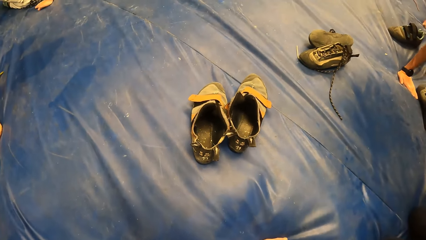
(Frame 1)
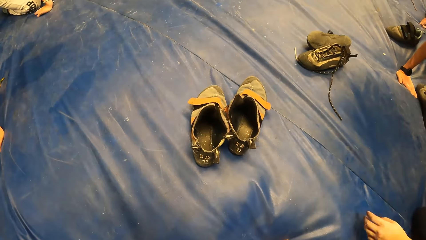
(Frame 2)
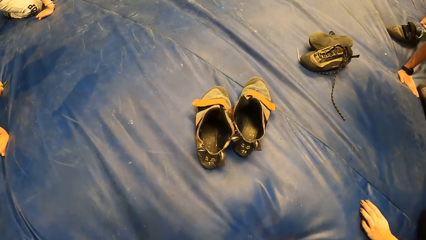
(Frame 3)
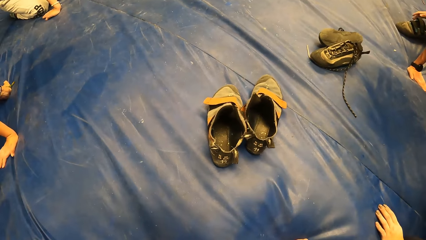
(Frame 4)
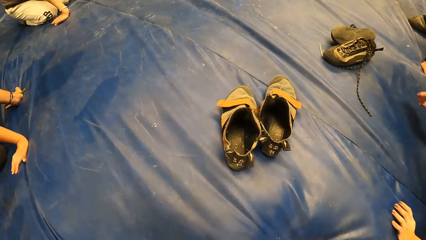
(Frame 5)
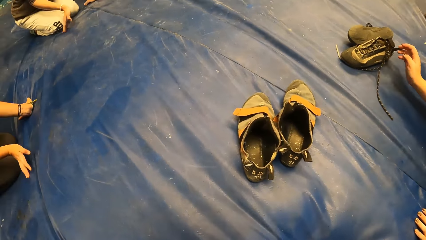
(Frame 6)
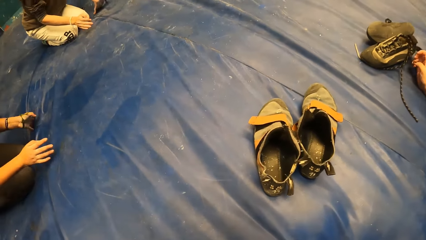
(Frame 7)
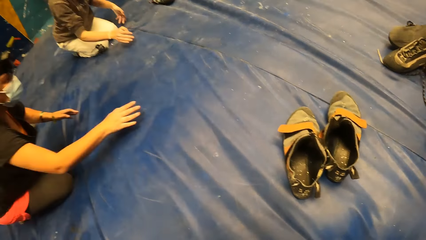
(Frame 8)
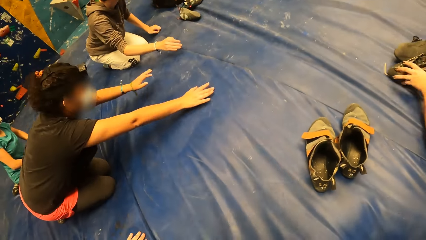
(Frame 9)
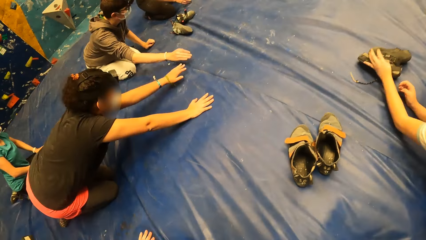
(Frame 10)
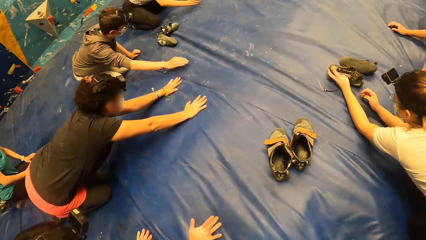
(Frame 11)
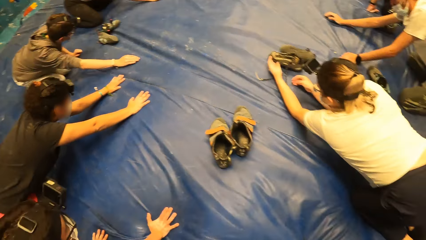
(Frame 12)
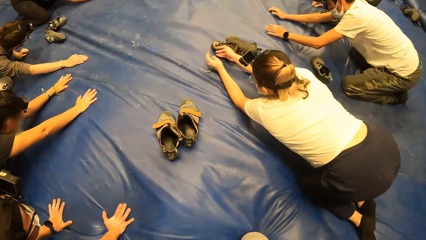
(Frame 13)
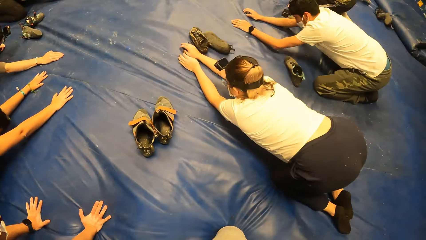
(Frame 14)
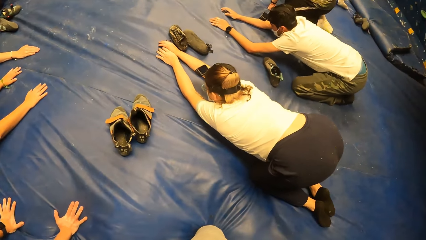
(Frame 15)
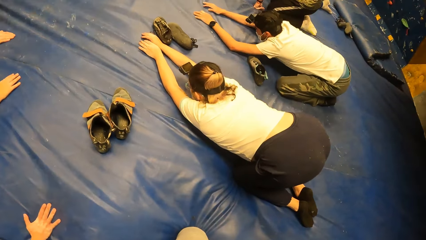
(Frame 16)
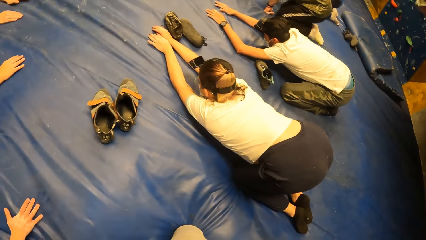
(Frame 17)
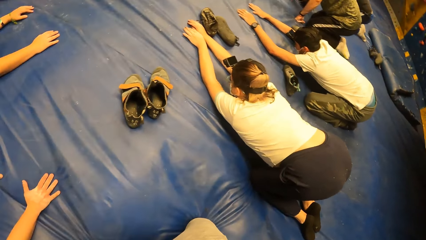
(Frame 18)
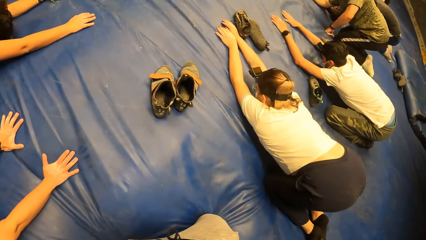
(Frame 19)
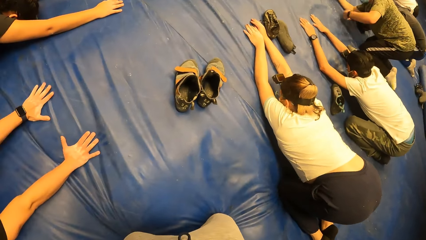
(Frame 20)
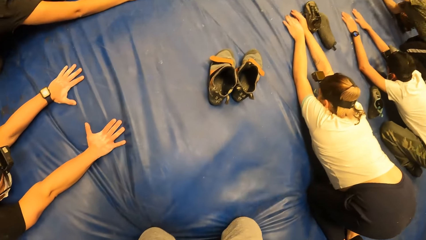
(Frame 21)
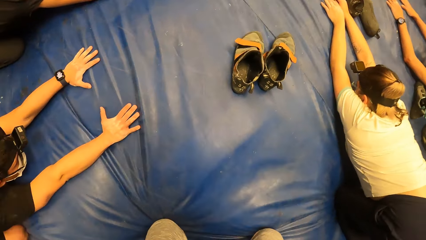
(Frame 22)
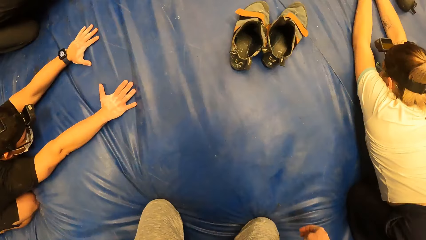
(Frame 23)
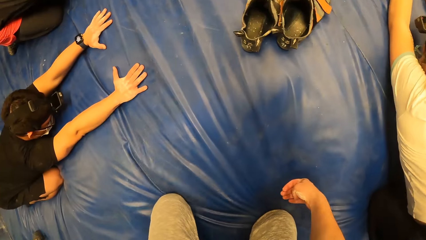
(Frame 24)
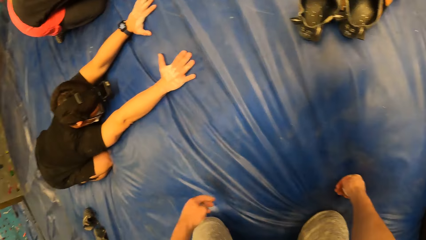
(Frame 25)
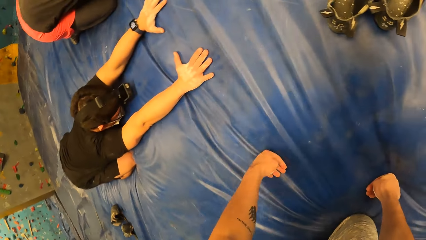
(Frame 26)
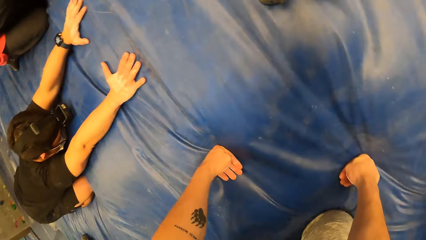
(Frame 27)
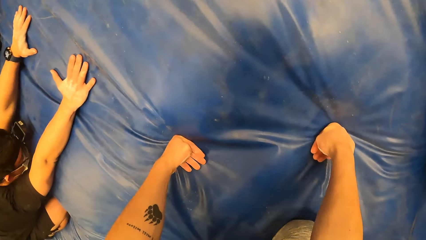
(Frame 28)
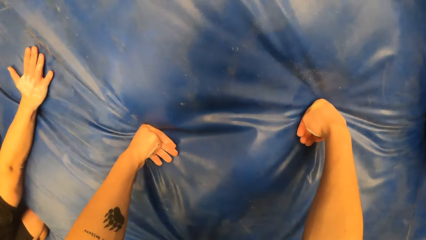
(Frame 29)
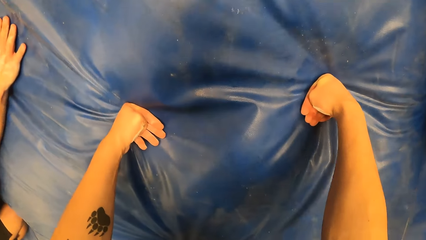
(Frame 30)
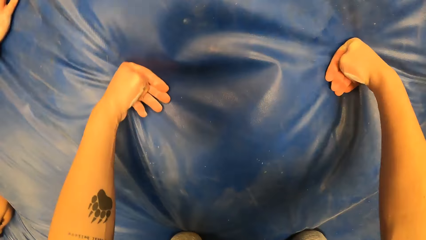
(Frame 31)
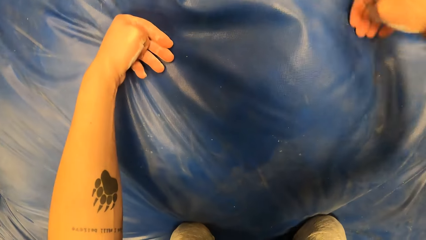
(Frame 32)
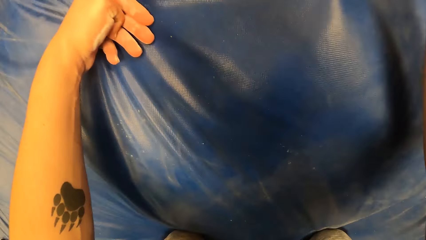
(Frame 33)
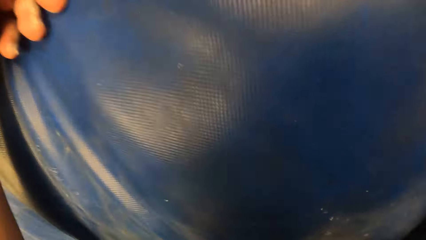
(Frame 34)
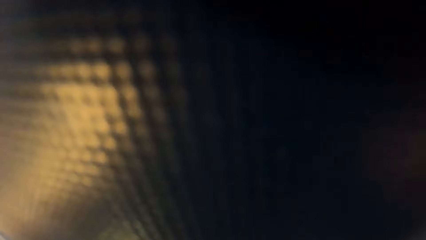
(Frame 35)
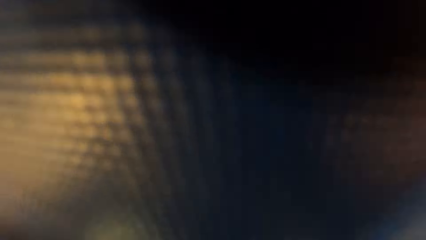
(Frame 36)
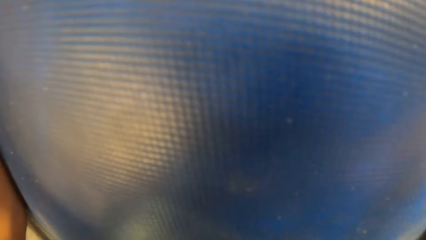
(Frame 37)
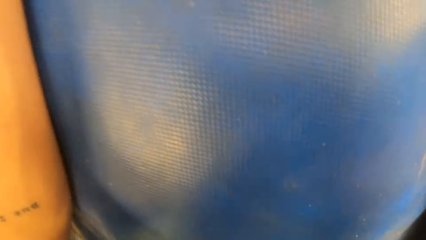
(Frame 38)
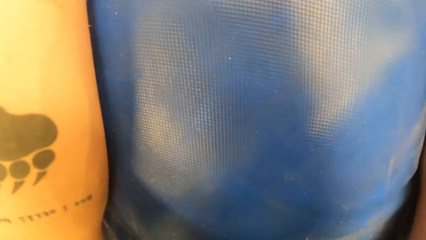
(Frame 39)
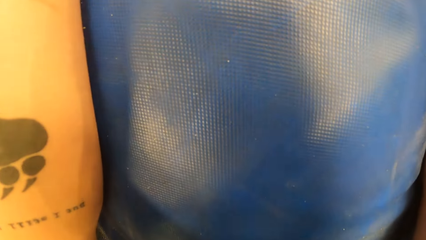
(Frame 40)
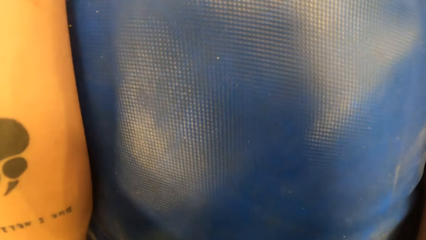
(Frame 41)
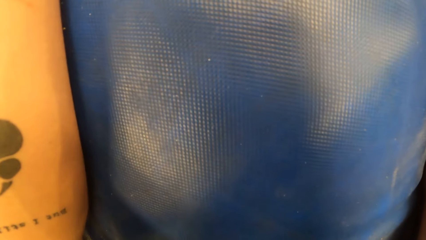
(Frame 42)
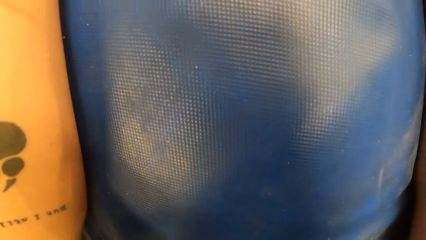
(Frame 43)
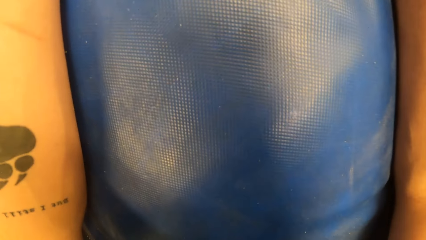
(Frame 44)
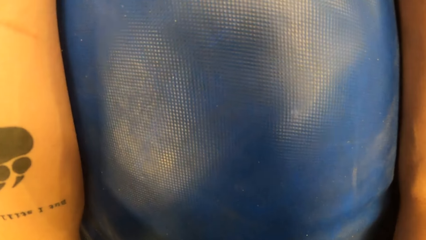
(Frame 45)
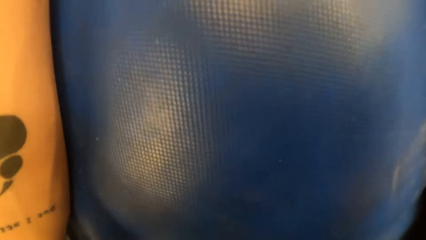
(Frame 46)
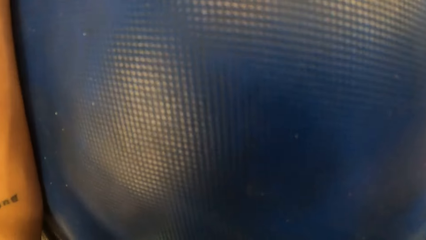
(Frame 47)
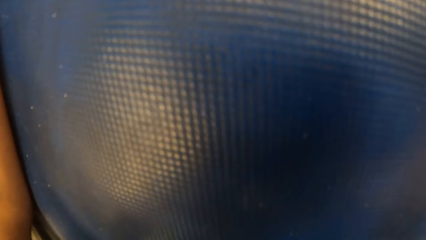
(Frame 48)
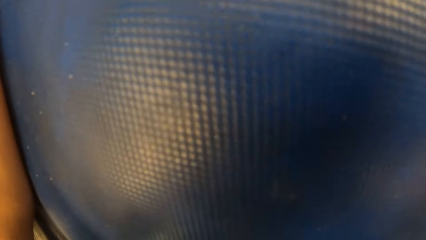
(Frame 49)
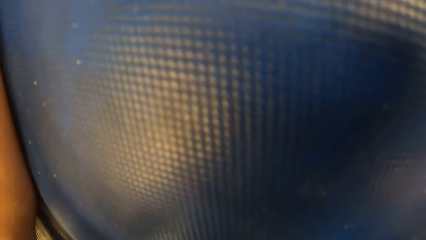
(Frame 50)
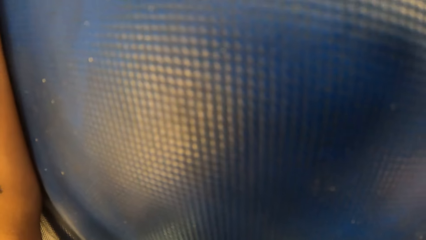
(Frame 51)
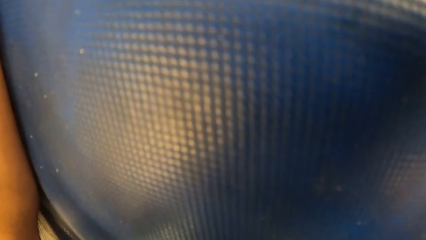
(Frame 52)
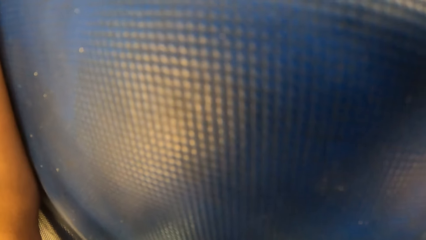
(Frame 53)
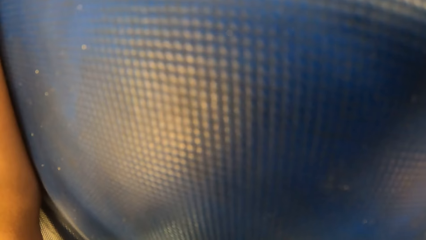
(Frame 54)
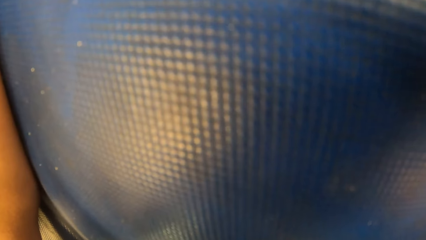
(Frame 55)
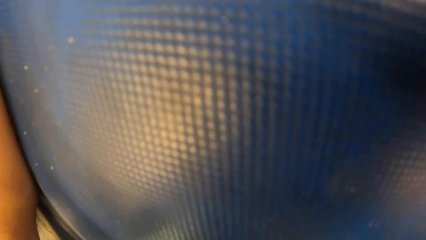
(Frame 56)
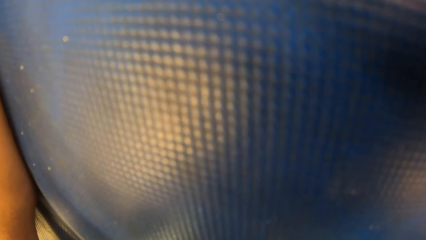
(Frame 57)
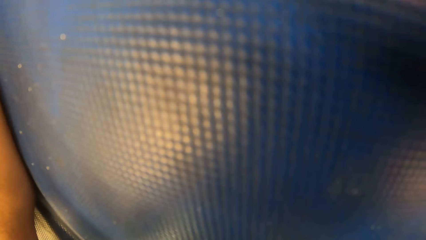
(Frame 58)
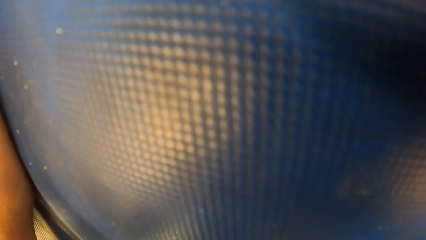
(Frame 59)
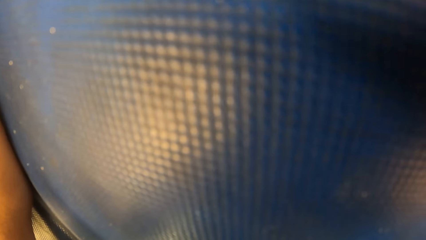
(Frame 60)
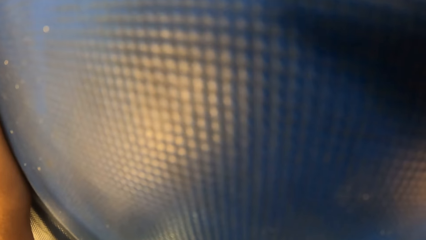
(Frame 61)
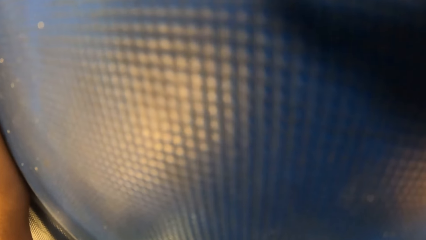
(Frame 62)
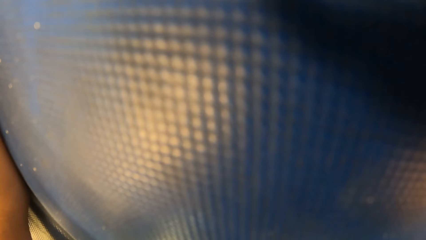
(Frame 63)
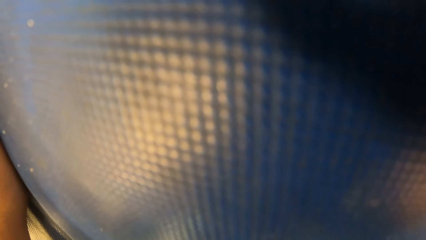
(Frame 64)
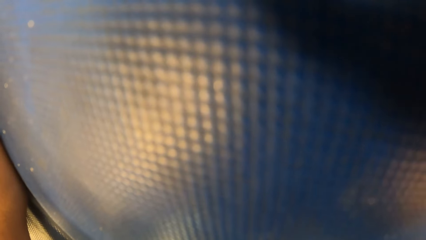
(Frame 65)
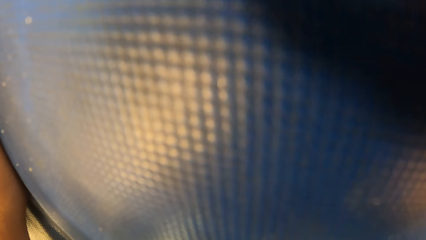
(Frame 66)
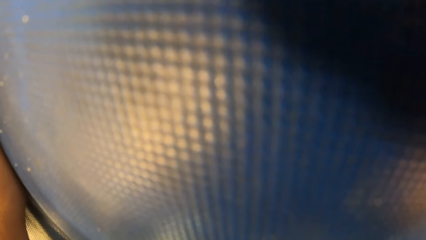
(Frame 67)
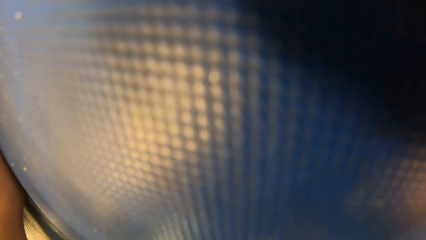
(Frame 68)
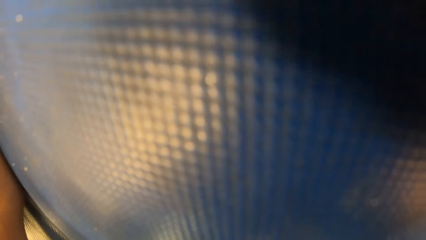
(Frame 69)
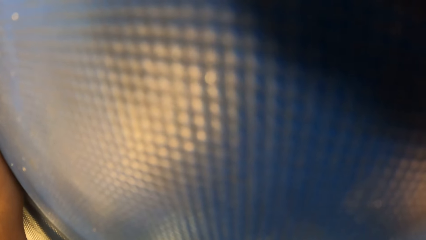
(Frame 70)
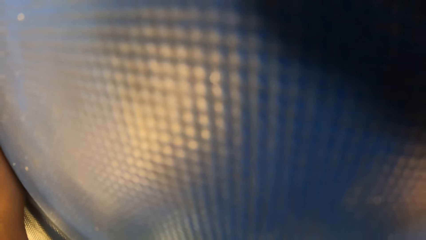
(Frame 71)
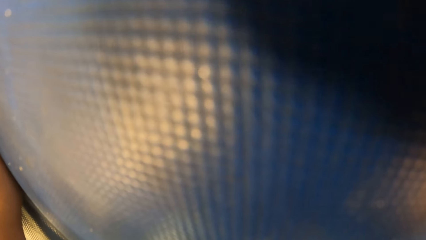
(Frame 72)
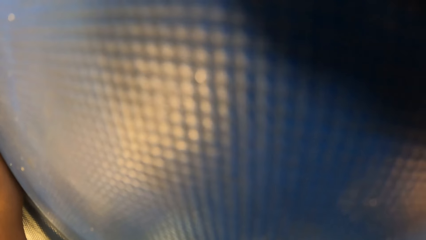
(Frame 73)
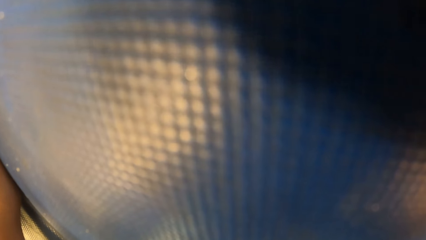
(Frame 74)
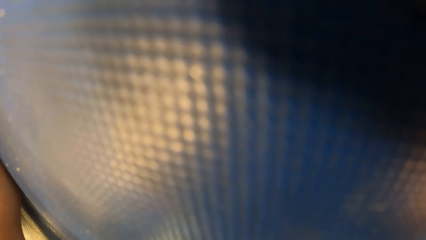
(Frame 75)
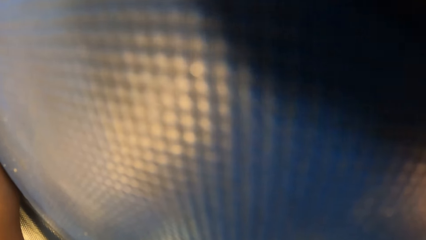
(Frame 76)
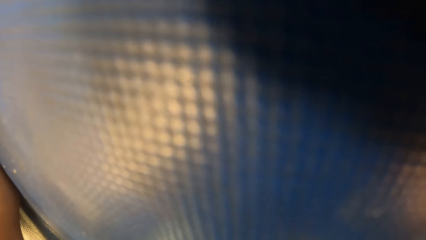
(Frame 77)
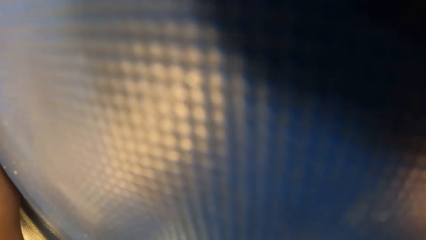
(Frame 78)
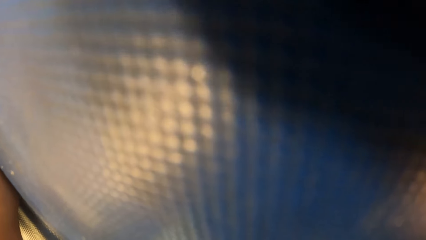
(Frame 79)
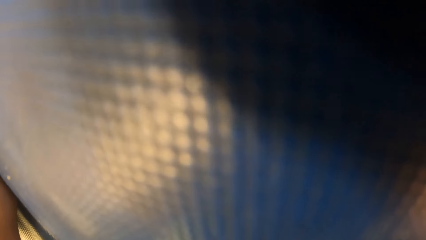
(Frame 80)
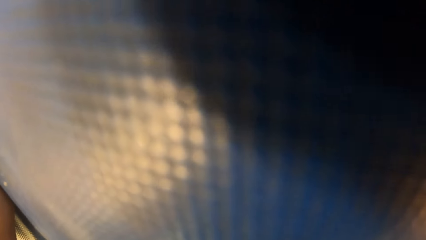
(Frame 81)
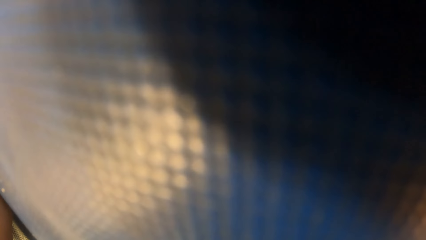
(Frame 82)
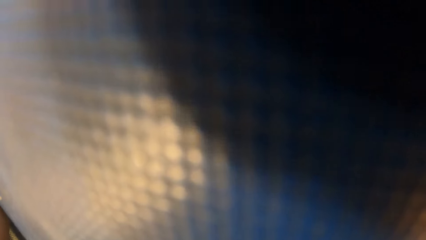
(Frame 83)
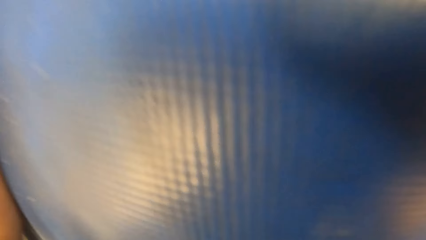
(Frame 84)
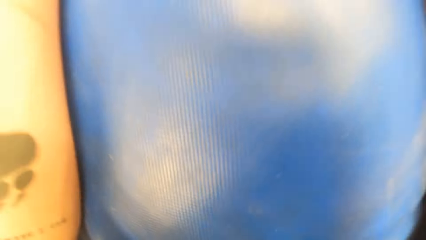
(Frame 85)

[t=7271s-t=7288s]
A woman stretches her hands on a blue mat. Another woman stretches her hands on a blue mat. The camera wearer exercises on the blue mattress. She stretches her hands on the blue mat.
